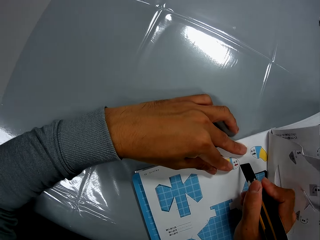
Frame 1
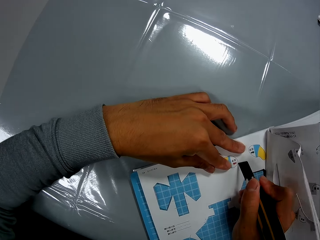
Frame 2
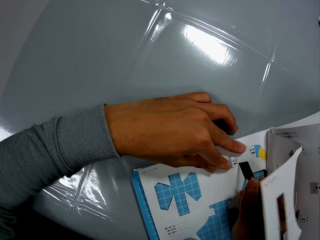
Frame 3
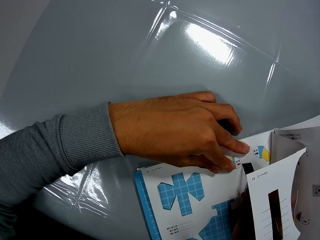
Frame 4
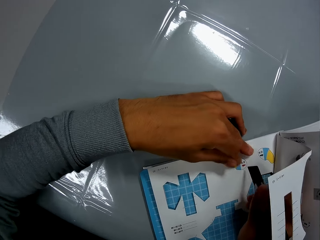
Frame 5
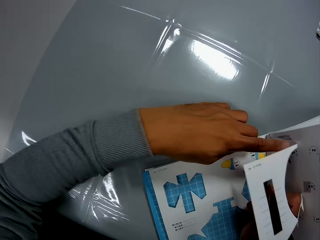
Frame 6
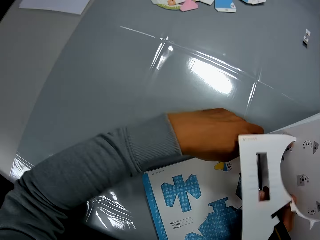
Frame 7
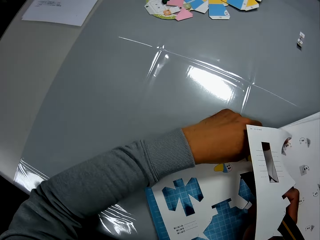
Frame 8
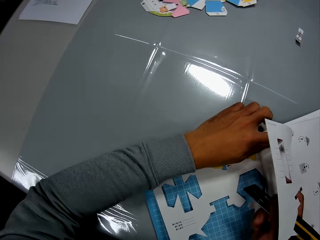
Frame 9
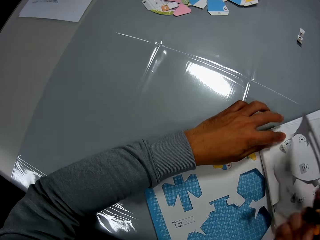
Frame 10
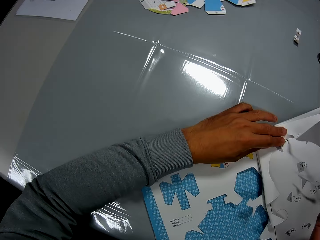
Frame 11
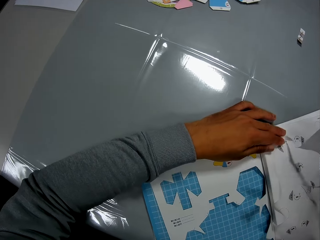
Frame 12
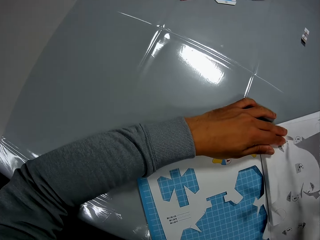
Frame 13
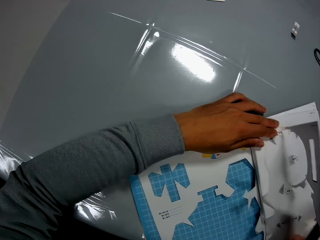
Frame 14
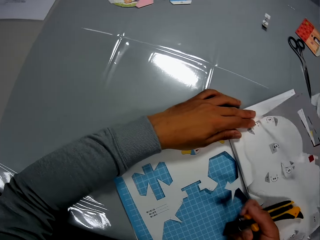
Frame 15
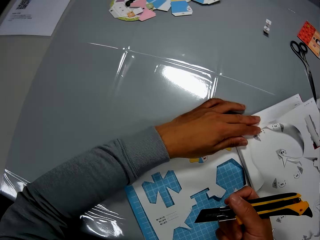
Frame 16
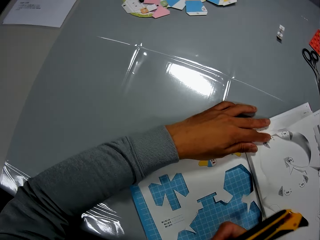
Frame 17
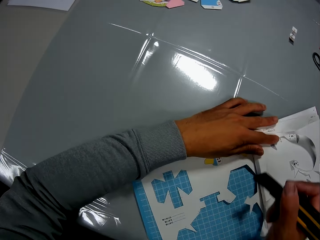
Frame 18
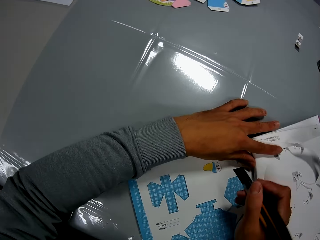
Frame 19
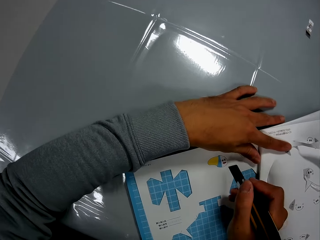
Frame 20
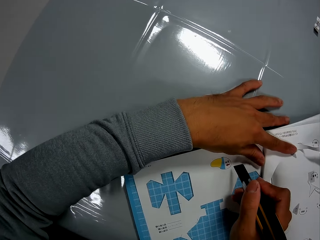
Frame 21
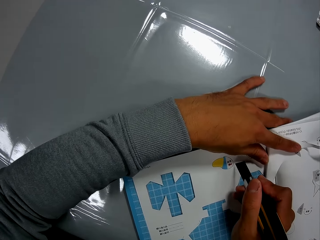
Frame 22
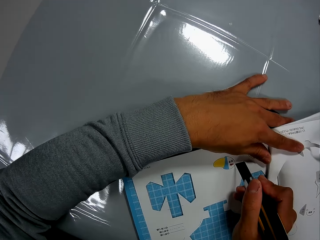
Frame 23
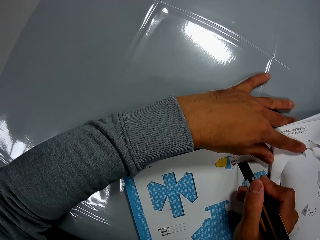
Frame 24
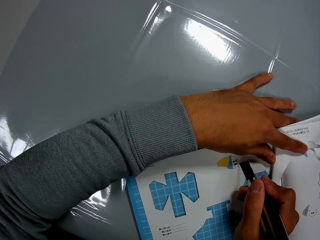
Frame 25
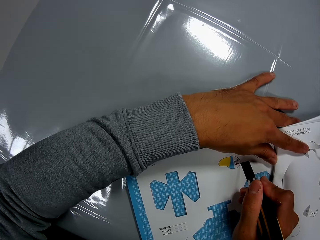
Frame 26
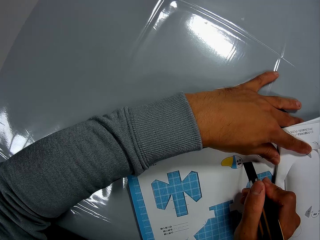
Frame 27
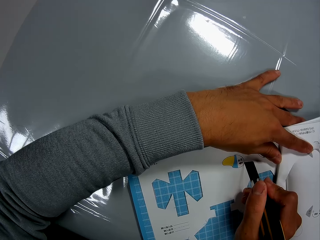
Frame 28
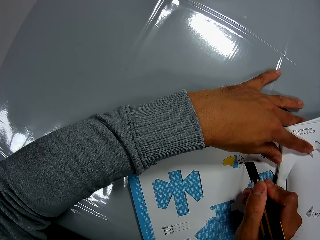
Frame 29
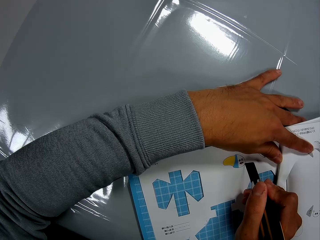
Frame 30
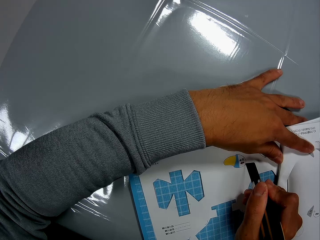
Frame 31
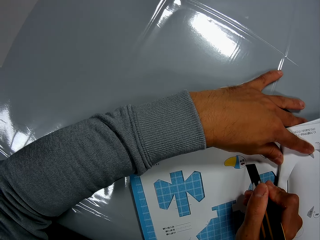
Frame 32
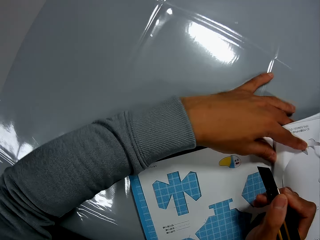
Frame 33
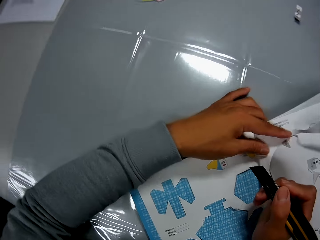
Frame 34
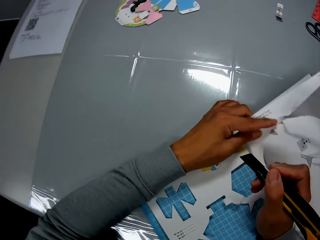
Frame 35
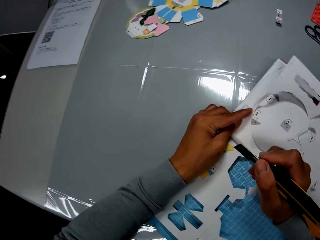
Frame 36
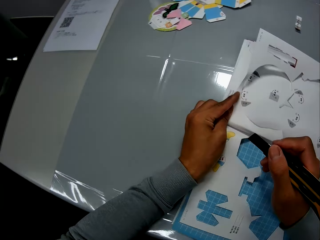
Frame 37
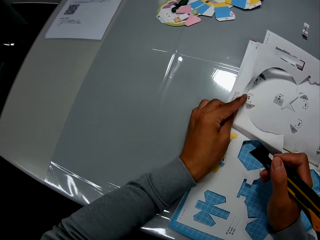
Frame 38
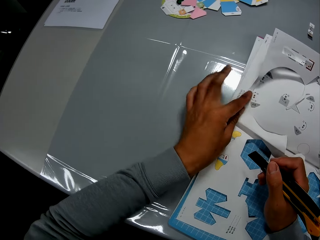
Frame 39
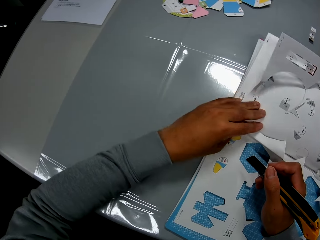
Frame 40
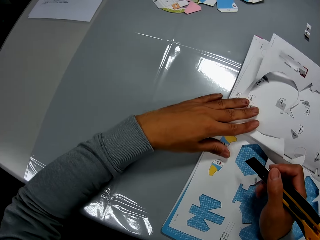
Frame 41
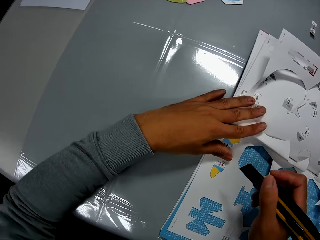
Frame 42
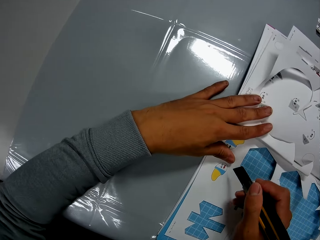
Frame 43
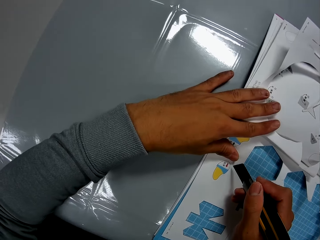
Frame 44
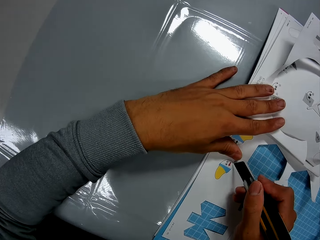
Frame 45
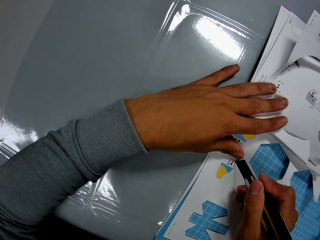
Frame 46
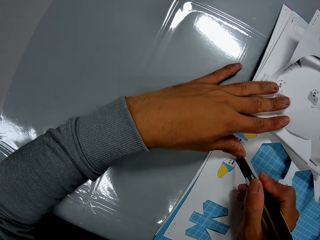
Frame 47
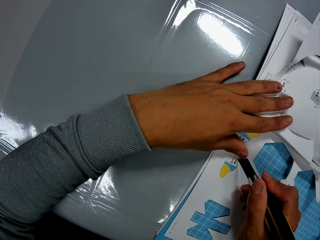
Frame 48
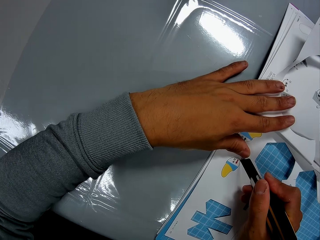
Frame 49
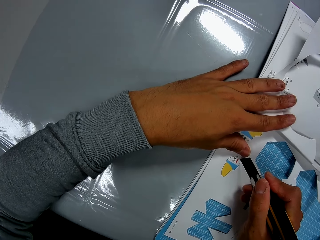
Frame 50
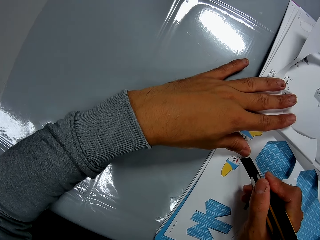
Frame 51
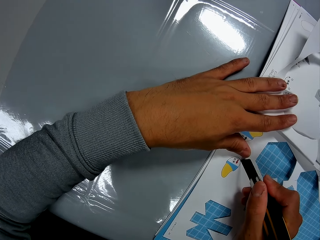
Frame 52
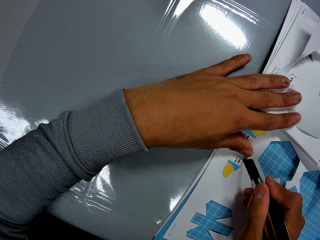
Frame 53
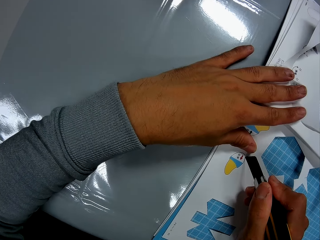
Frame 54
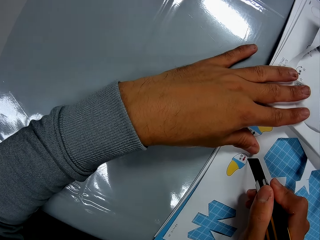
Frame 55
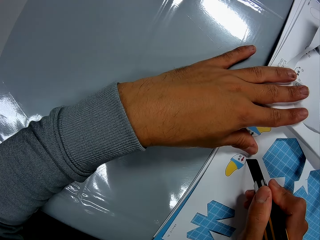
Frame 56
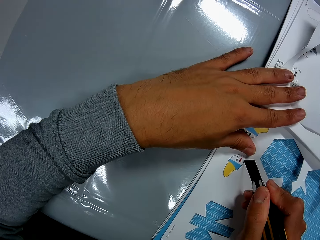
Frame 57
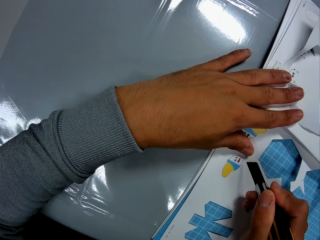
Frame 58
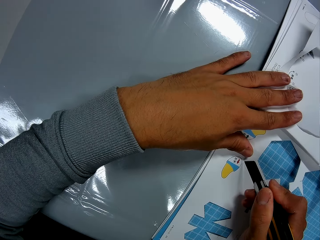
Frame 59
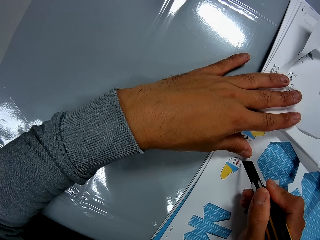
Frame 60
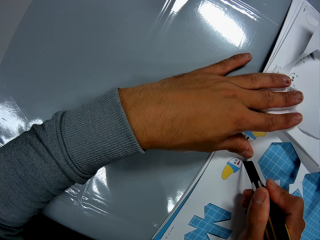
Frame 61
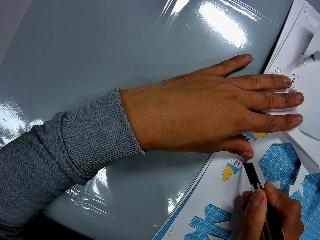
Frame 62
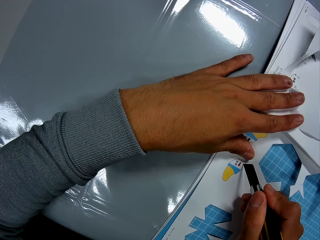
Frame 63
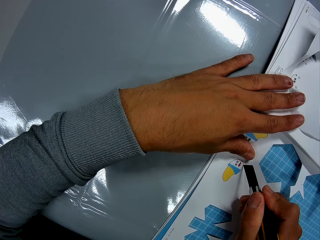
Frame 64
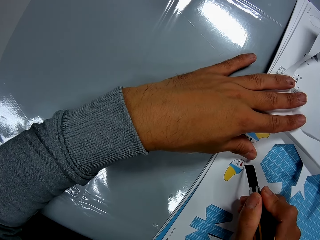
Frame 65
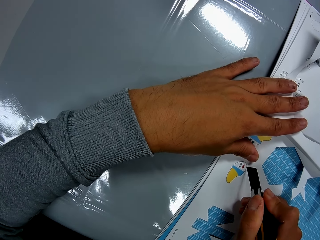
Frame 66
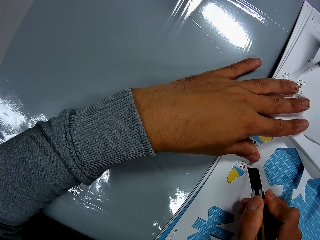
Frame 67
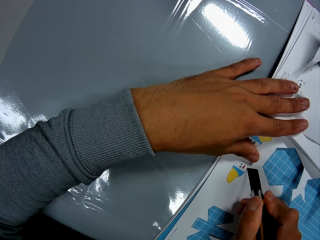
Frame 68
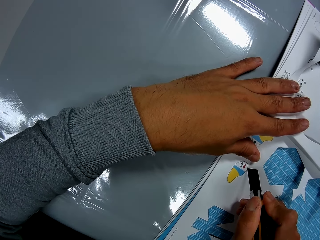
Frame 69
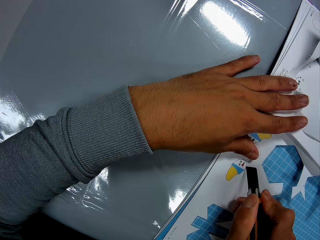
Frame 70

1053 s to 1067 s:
The camera wearer cuts the book on the table, with the cutter in his right hand and his left hand on the book. He adjusts the book on the table with his hands. He cuts the book on the table, with the cutter in his right hand and his left hand on the book.

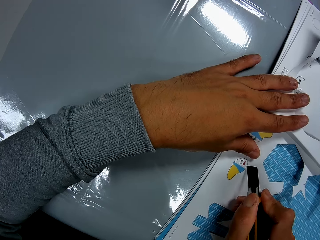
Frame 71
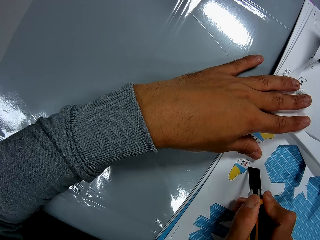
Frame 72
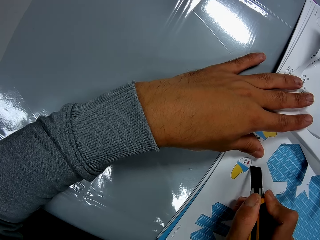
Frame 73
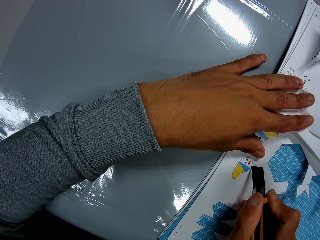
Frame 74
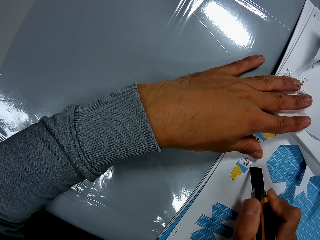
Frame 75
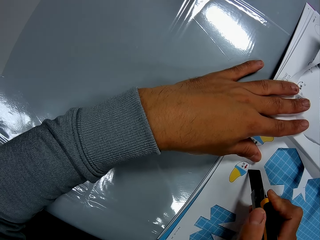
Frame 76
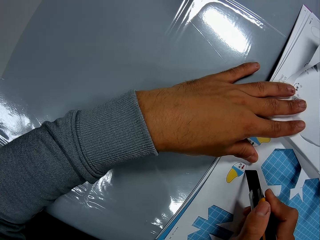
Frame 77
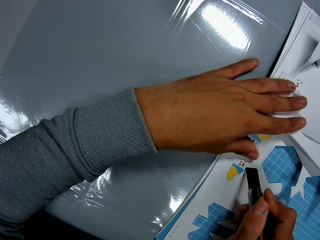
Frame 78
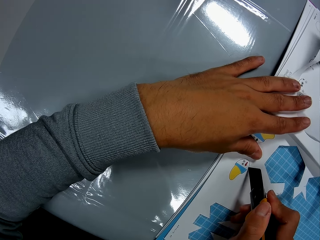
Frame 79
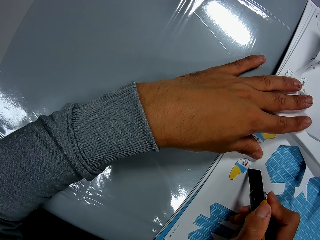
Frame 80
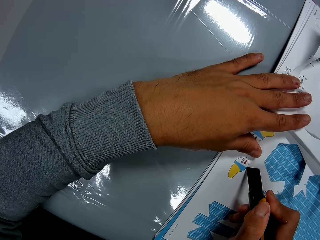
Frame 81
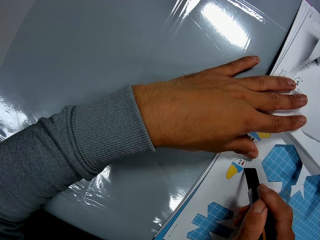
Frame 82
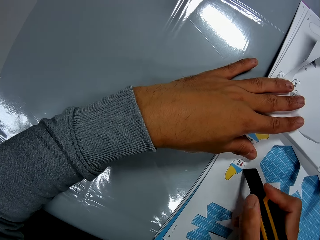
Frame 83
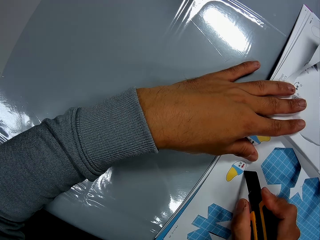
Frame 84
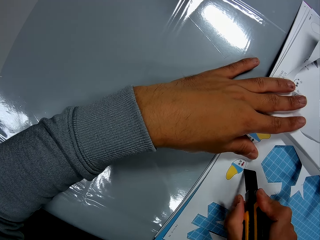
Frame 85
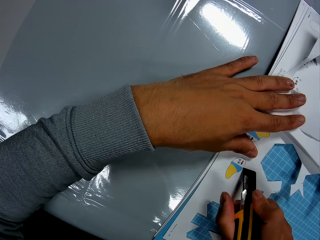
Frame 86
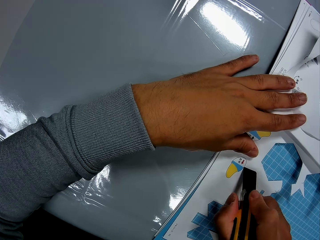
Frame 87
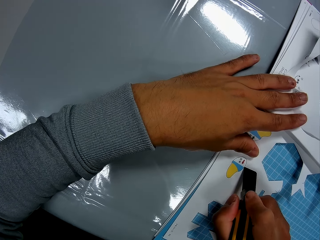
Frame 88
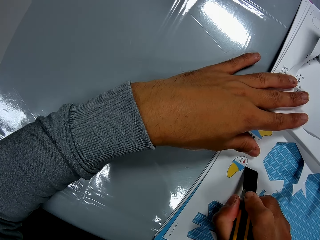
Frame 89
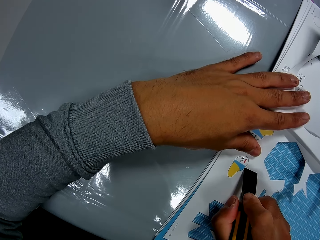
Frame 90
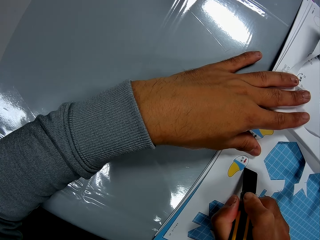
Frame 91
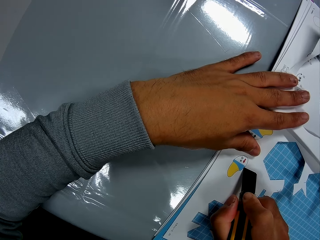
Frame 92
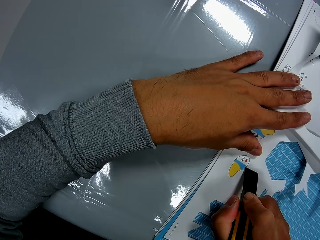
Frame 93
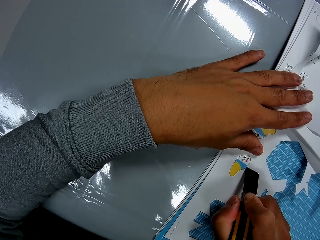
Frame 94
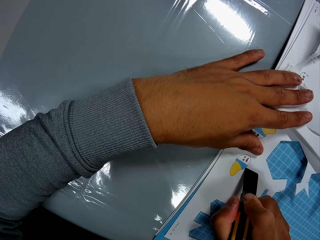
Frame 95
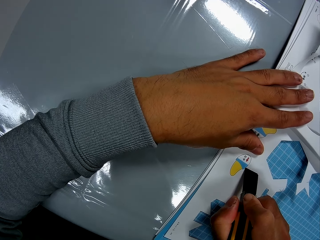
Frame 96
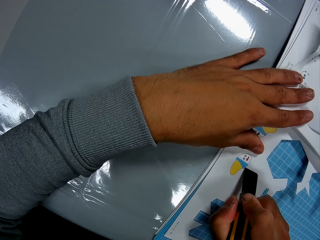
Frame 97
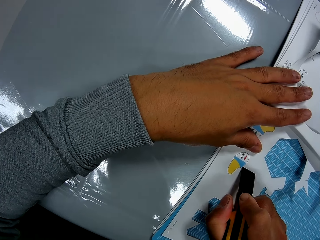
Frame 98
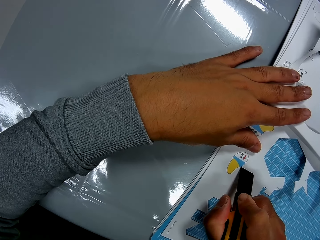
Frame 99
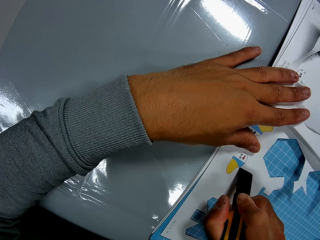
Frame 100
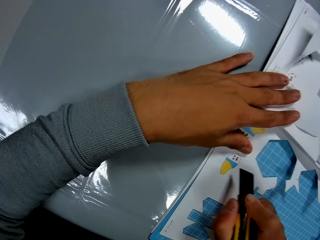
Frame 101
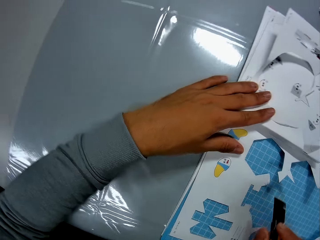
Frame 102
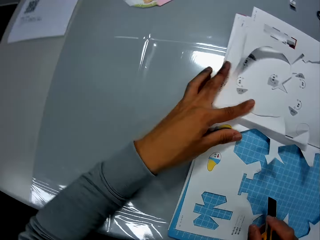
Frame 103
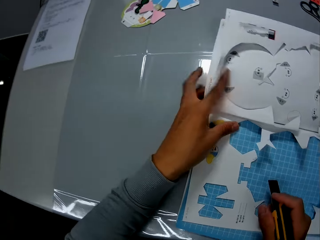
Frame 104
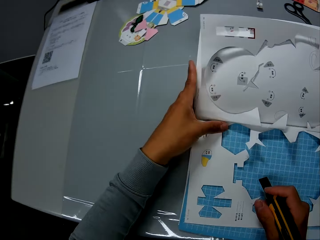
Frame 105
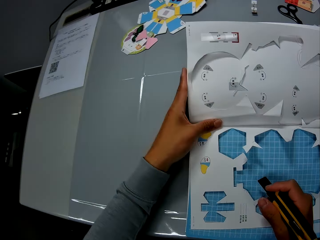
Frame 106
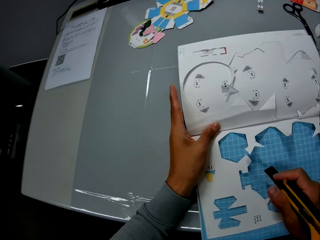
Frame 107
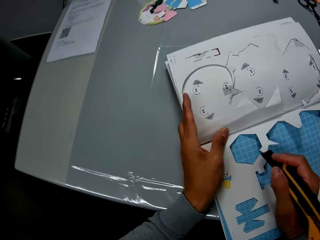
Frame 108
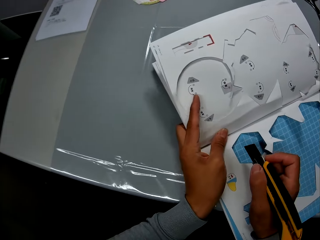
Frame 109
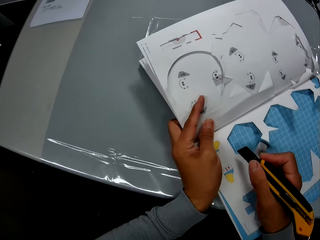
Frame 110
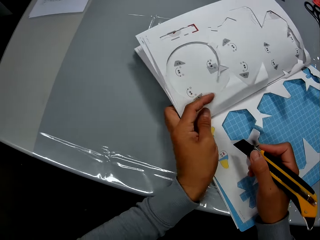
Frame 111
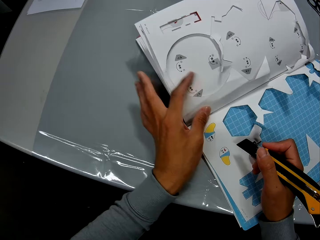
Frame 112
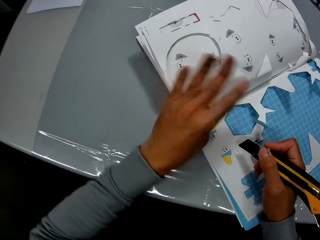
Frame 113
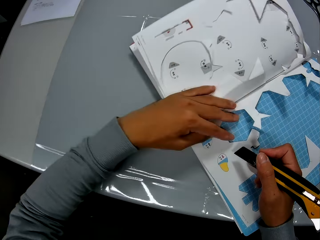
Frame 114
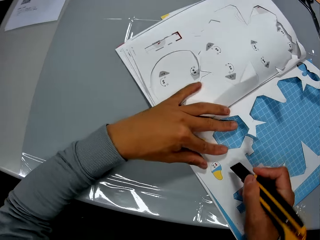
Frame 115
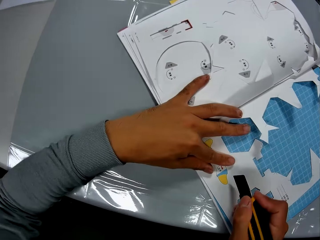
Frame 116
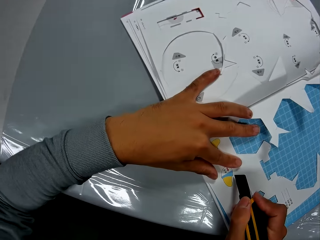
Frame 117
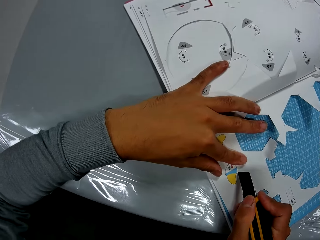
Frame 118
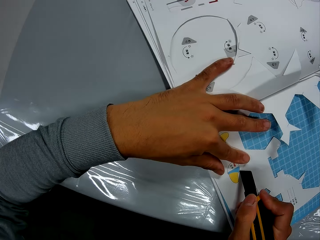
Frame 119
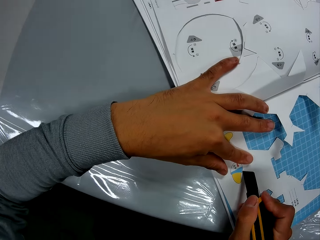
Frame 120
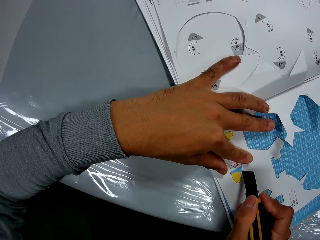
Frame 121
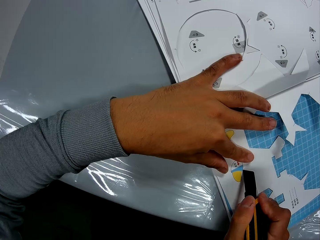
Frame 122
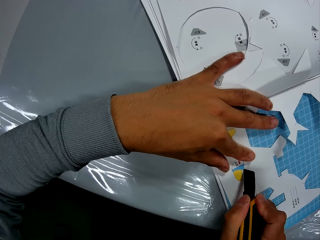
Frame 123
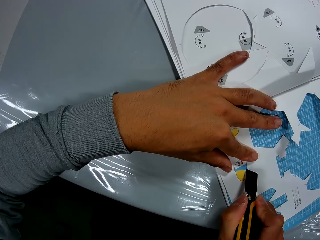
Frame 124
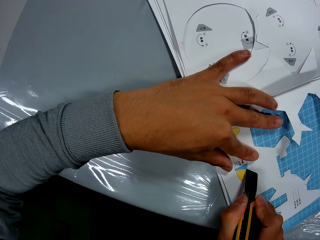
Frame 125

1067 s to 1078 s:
The camera wearer adjusts the book on the table with his hands. He cuts the book on the table, with the cutter in his right hand and his left hand on the book.
